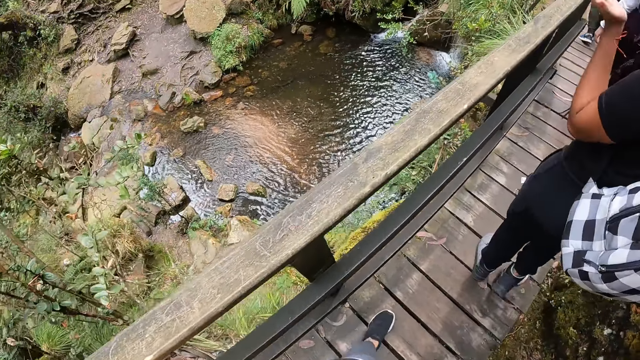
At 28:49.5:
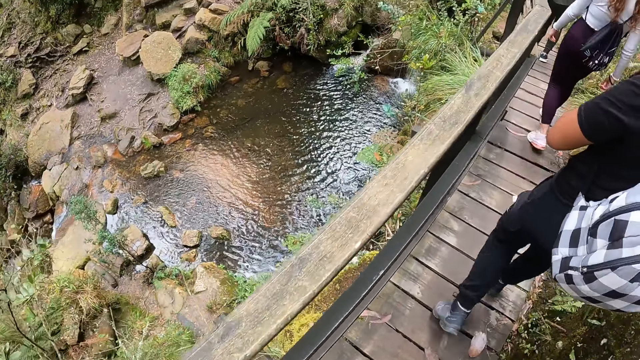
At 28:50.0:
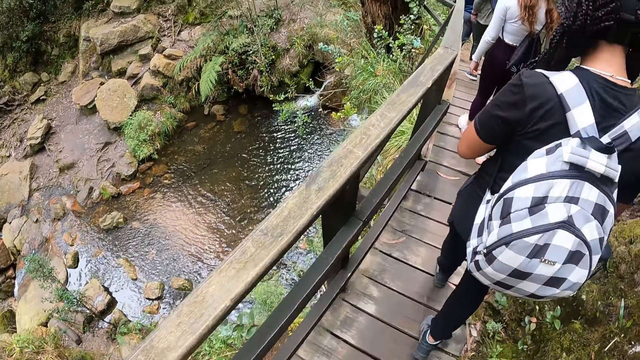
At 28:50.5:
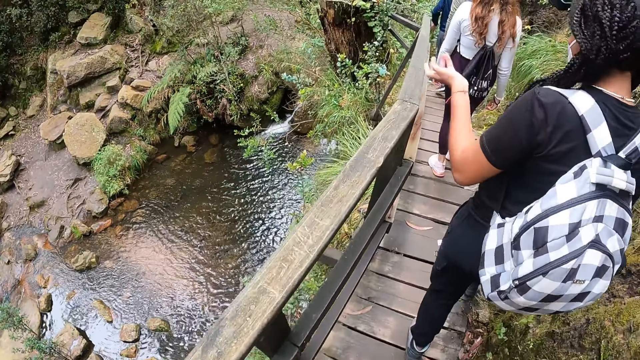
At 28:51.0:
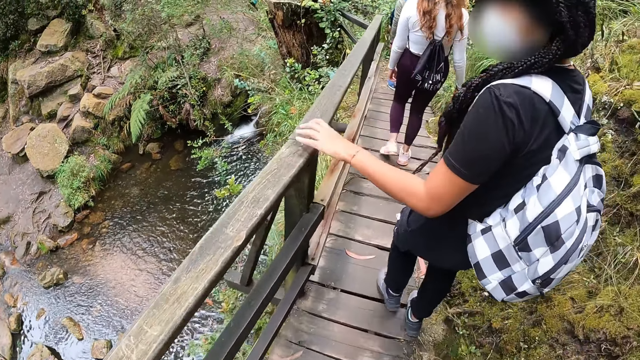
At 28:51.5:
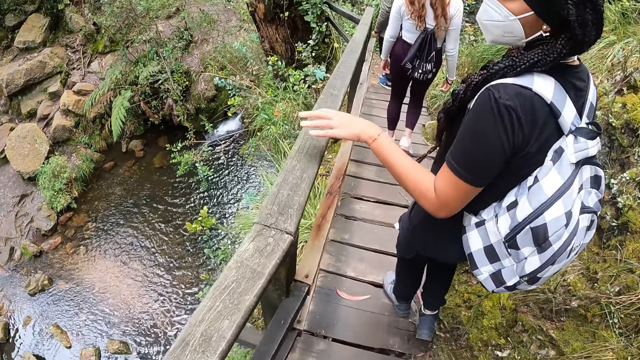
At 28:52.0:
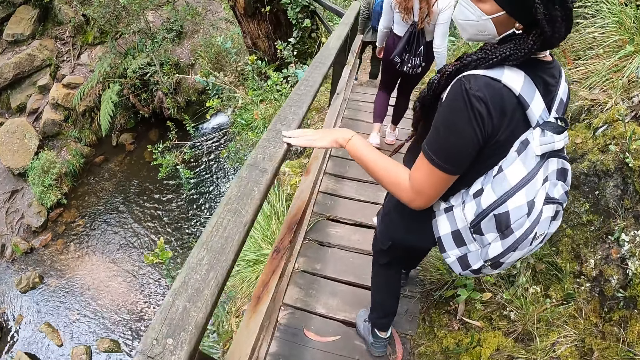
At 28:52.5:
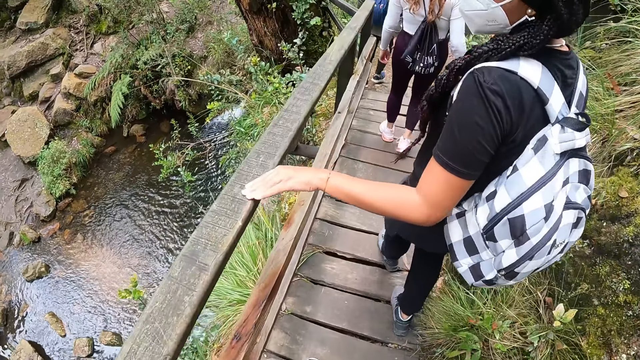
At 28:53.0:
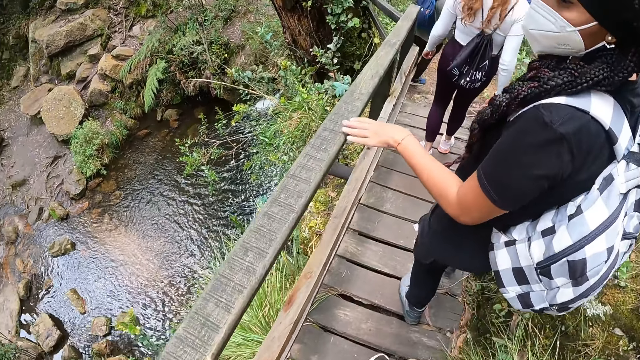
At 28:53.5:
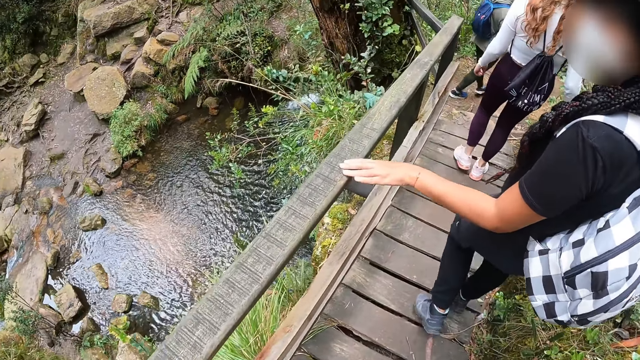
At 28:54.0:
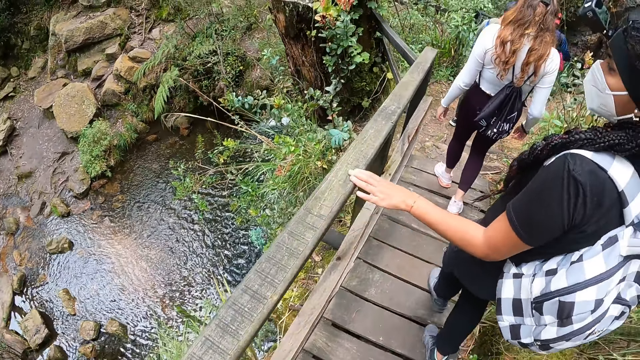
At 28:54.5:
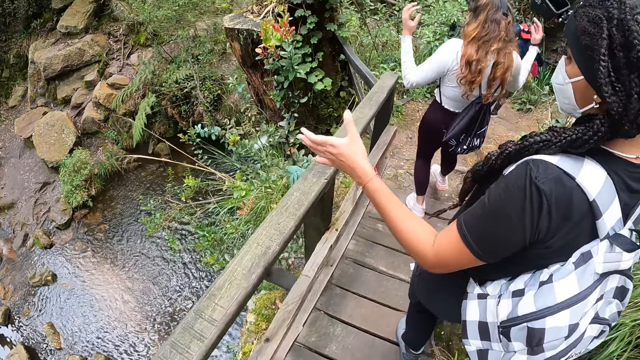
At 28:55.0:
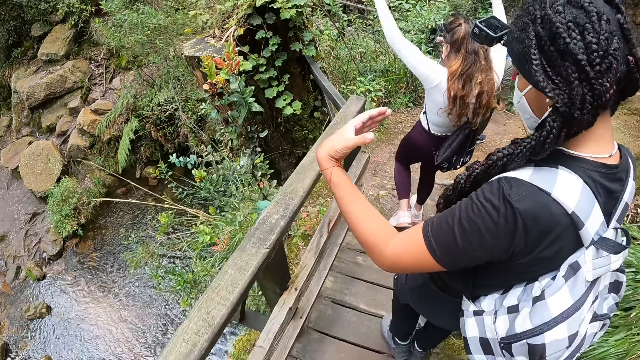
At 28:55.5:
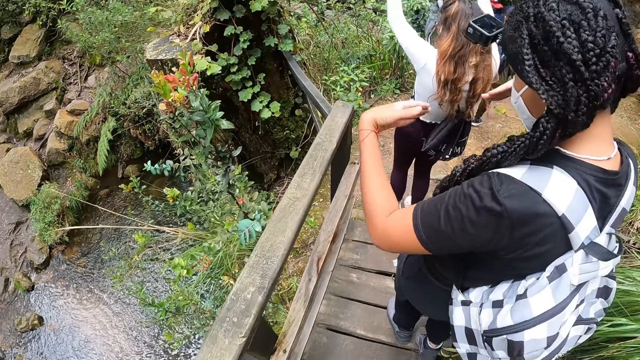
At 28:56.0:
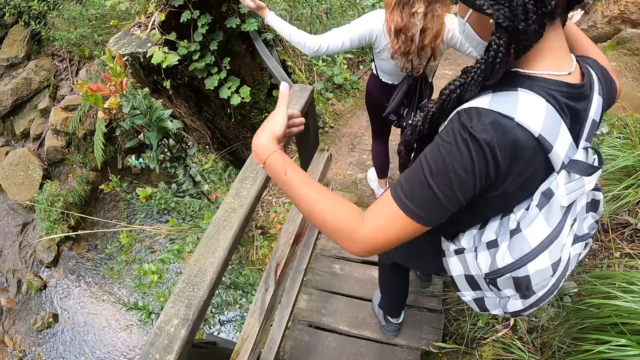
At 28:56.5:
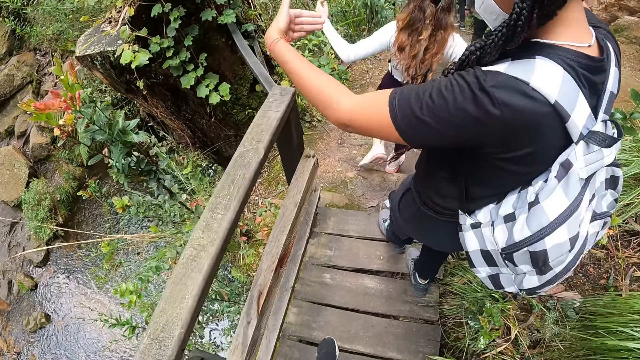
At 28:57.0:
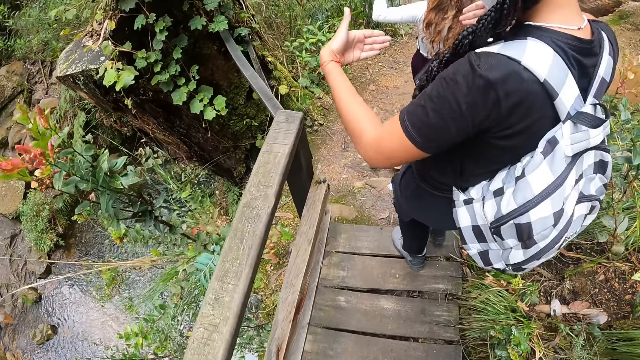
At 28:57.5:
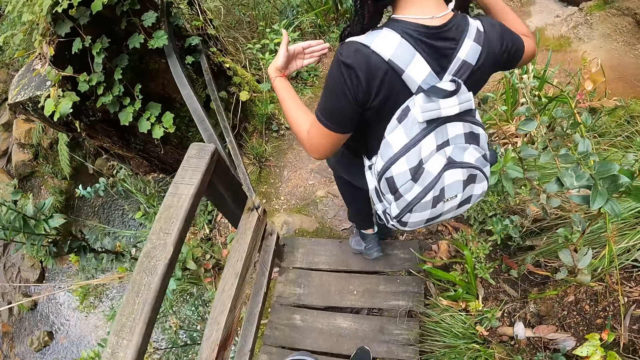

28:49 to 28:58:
A woman moves her hand. A man hikes on the hill. The woman places her left hand on the railing. Another woman moves her hands. The first woman uses gestures.

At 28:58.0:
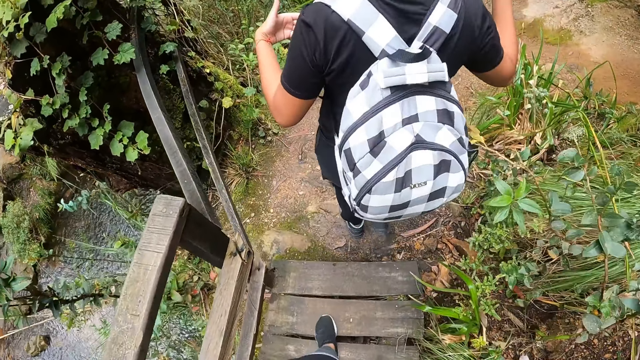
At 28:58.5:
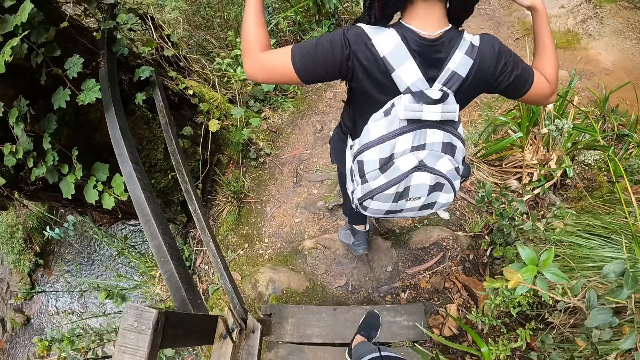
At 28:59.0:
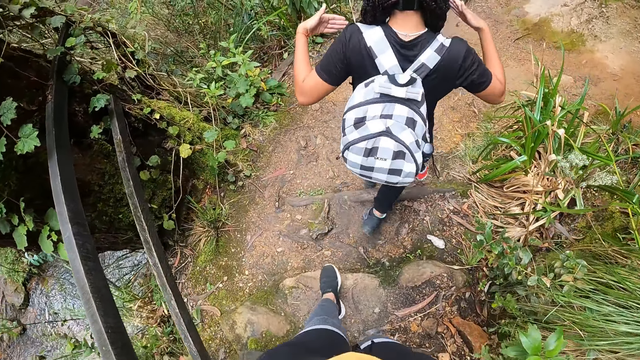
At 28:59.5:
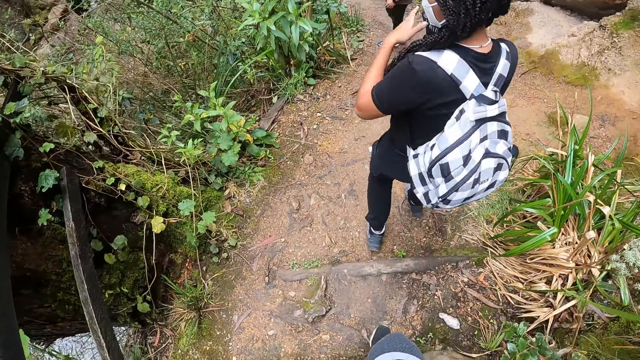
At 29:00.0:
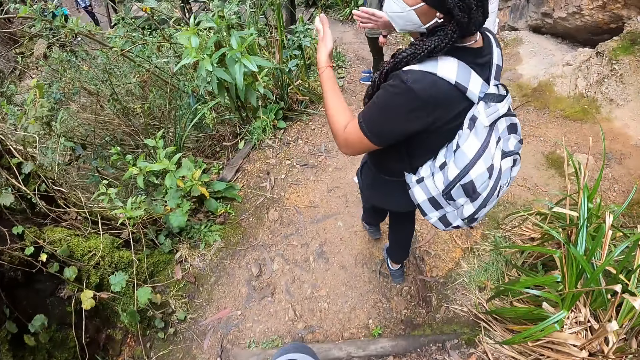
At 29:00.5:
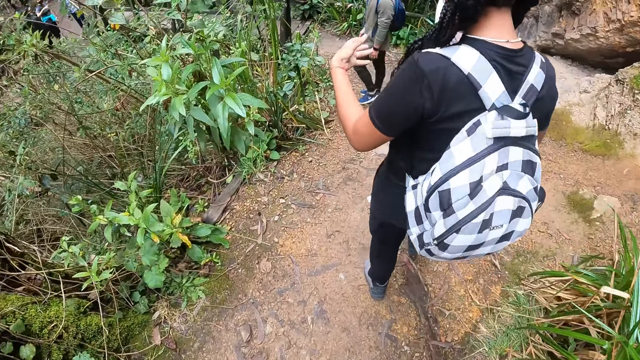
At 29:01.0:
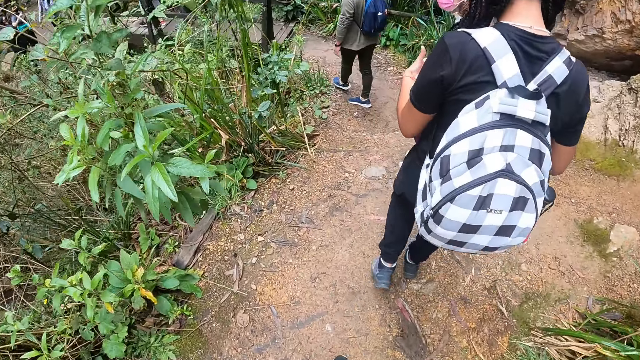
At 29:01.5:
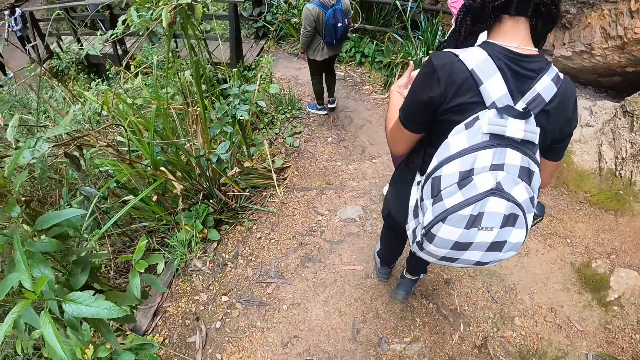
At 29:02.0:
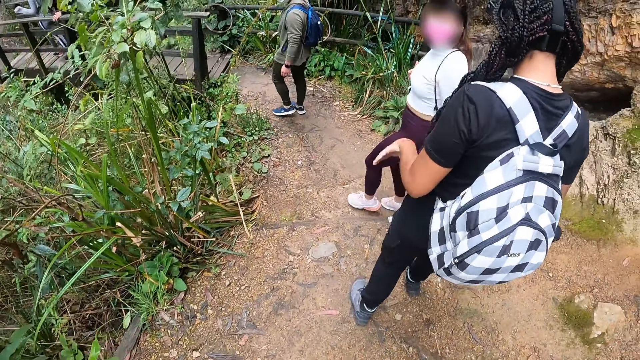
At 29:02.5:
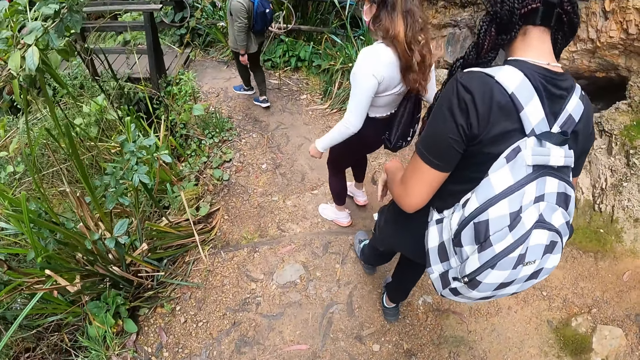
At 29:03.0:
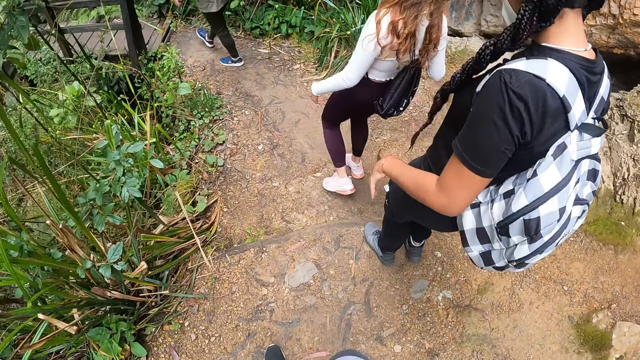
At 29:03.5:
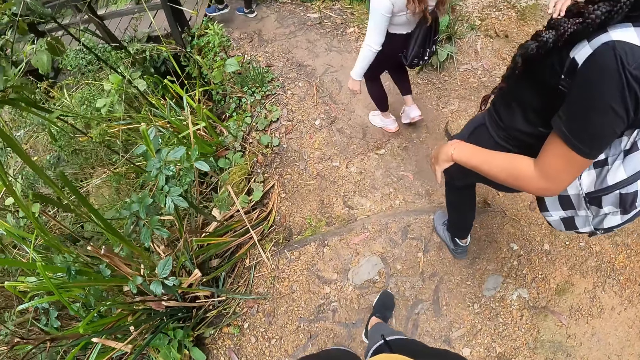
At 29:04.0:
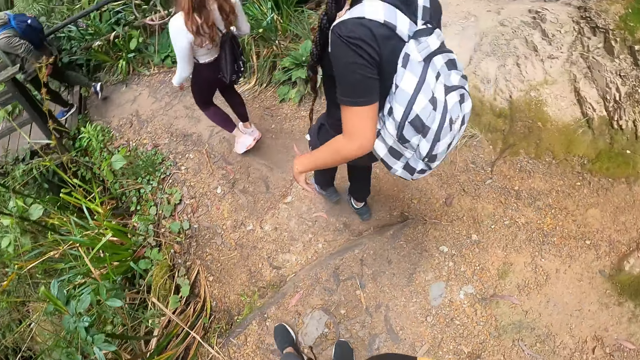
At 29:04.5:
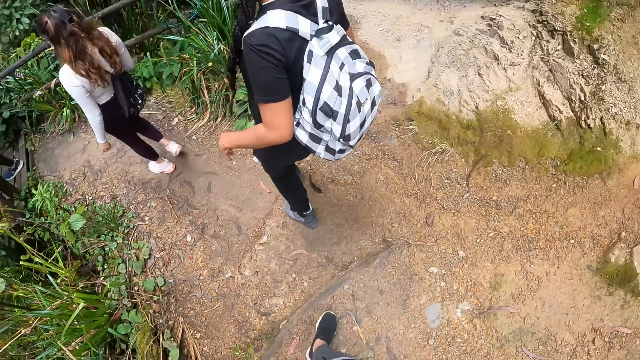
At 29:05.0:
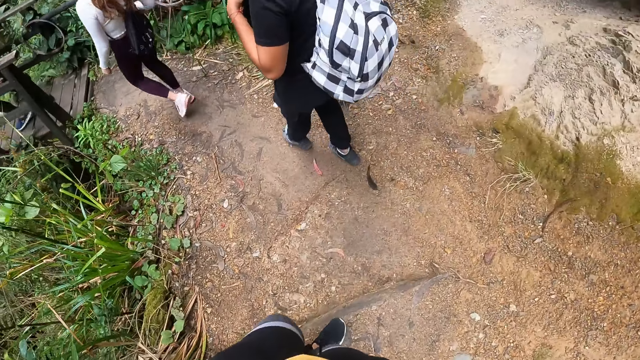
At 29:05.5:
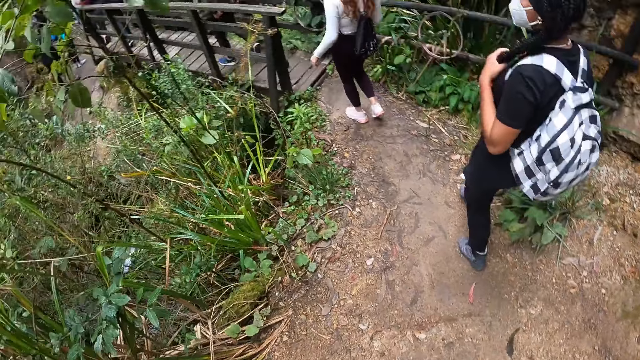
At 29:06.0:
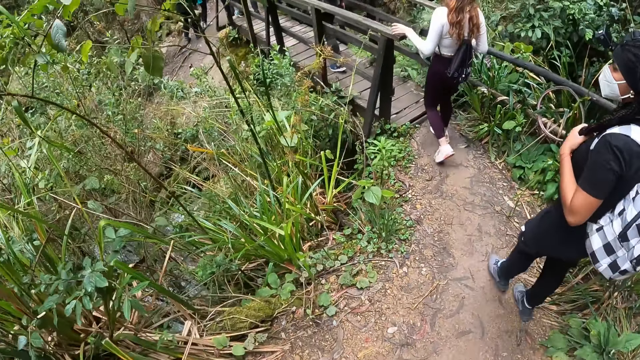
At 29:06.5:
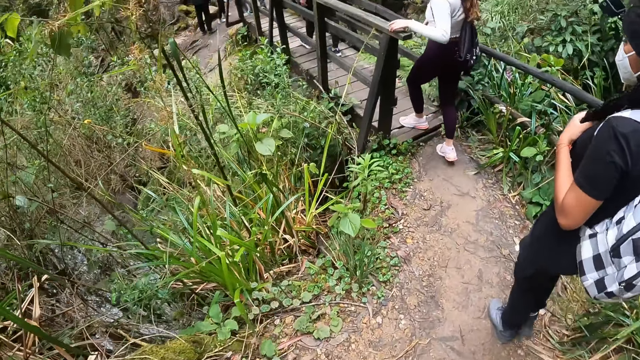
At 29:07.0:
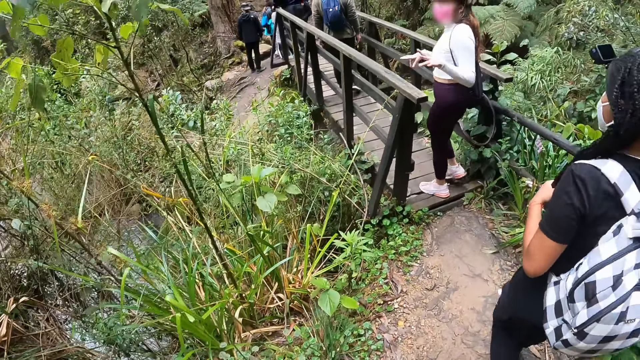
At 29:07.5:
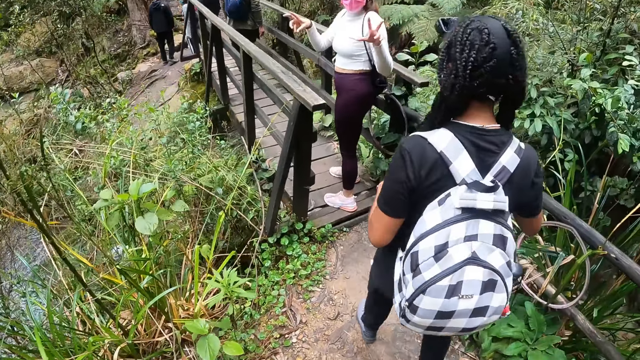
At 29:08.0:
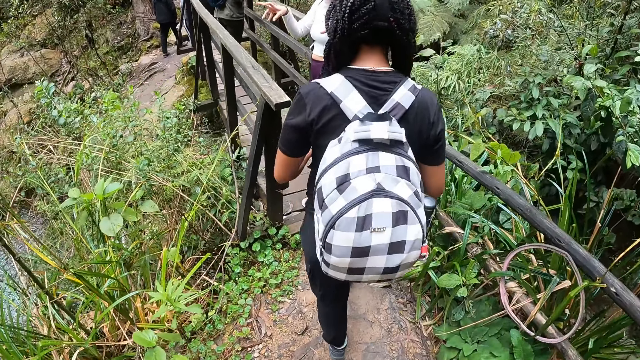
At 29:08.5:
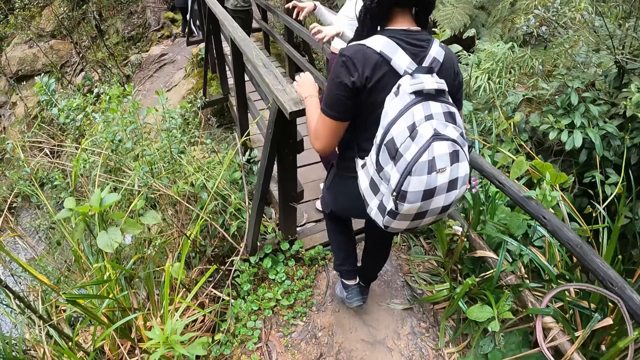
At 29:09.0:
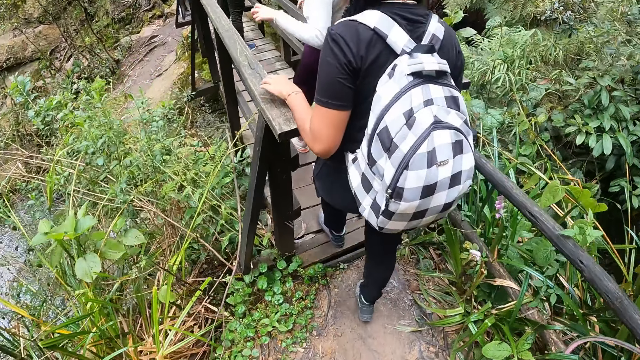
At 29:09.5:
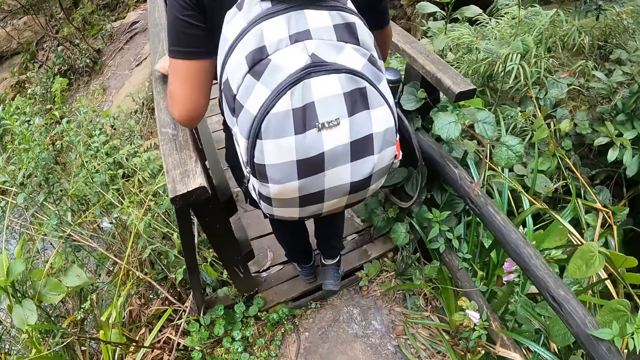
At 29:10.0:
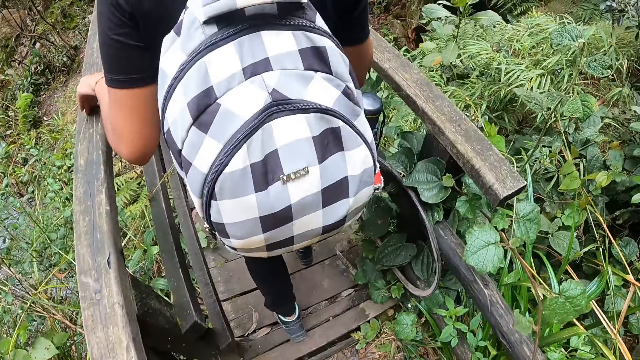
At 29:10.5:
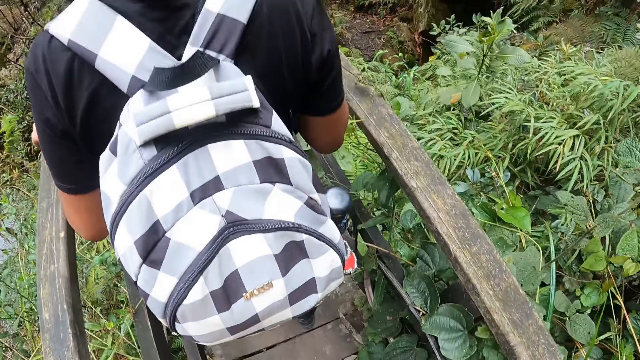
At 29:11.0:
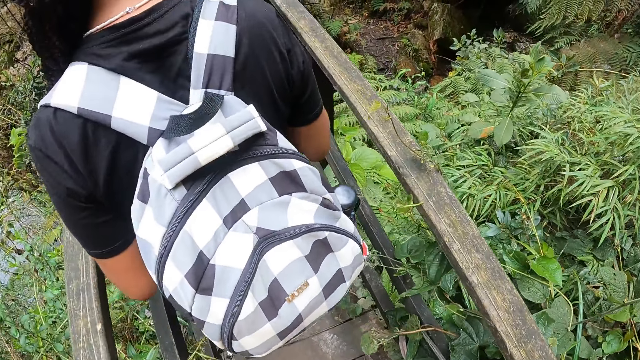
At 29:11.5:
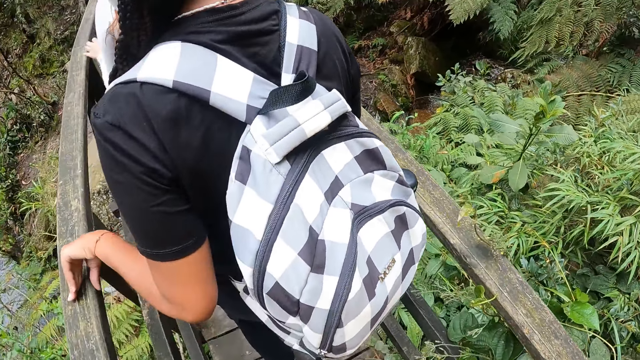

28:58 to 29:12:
A man looks around and hikes on the hill. A woman looks around and hikes on the hill. A man walks on a bridge. The woman places her left hand on a railing. The woman walks on the bridge. The woman uses gestures. Another woman places her left hand on the railing. The first woman hikes on the hill. The other woman walks on the bridge. The camera wearer walks on the bridge.
